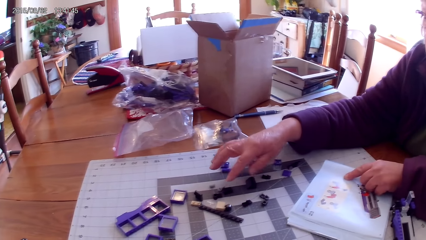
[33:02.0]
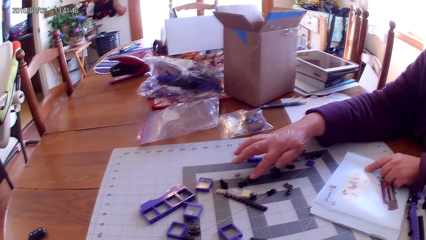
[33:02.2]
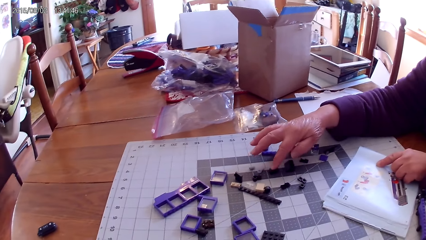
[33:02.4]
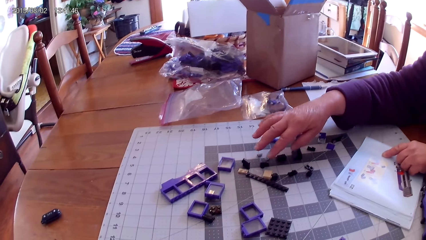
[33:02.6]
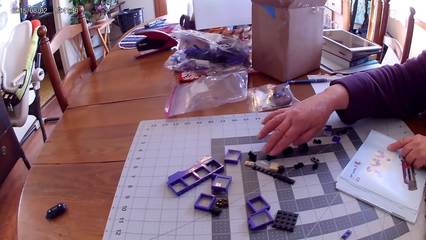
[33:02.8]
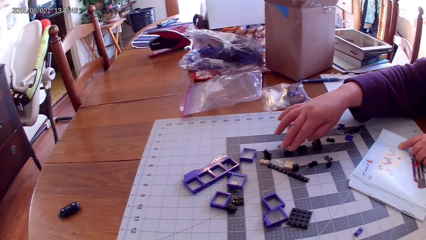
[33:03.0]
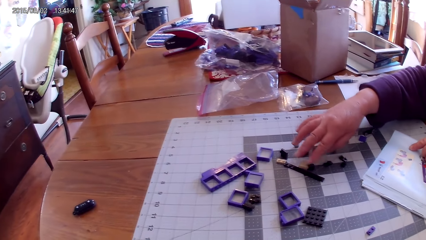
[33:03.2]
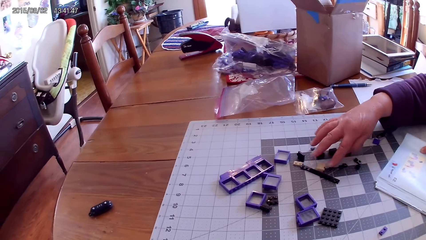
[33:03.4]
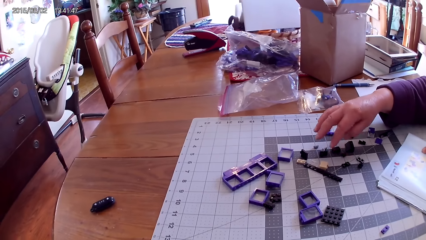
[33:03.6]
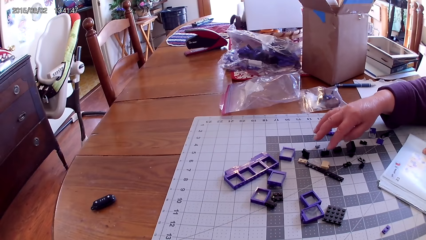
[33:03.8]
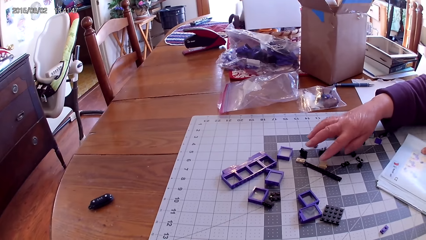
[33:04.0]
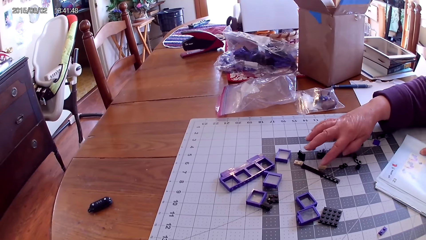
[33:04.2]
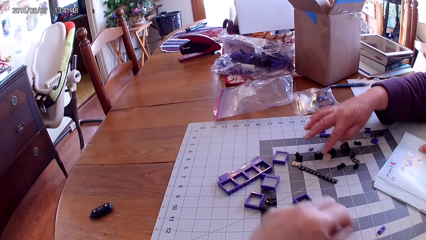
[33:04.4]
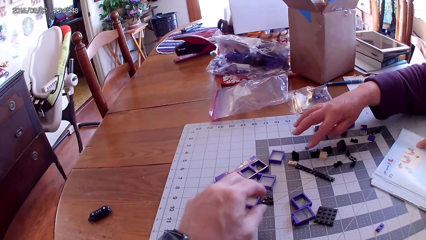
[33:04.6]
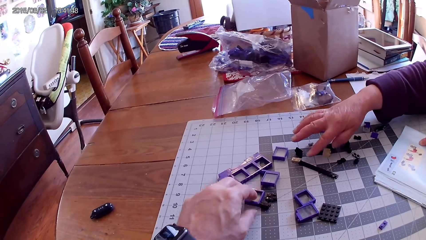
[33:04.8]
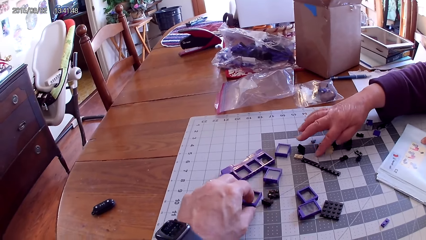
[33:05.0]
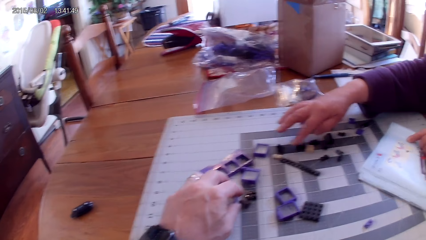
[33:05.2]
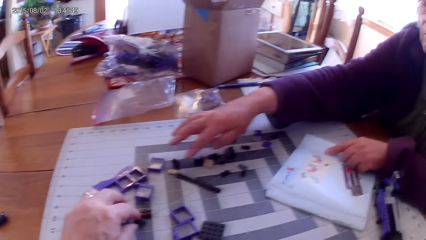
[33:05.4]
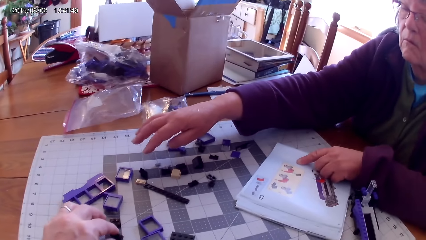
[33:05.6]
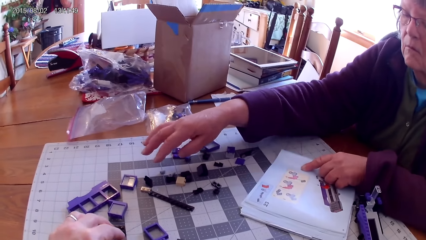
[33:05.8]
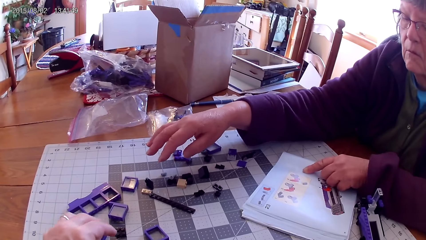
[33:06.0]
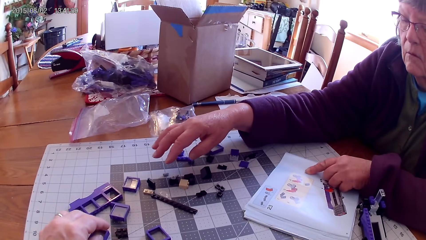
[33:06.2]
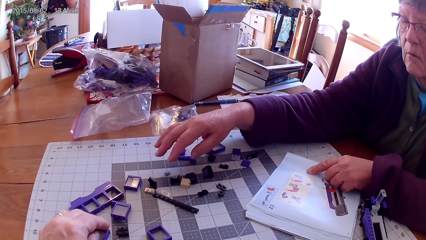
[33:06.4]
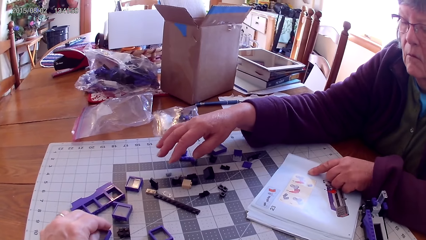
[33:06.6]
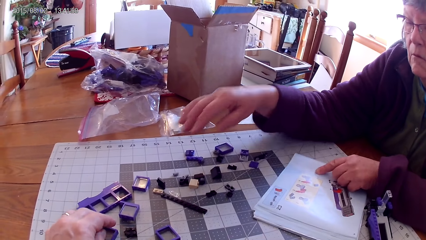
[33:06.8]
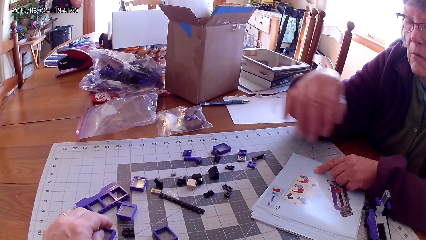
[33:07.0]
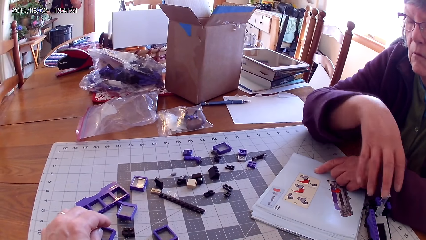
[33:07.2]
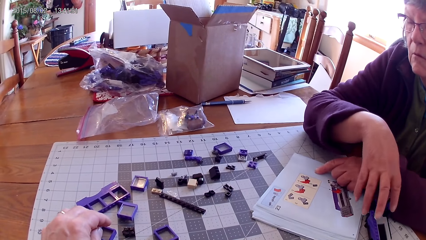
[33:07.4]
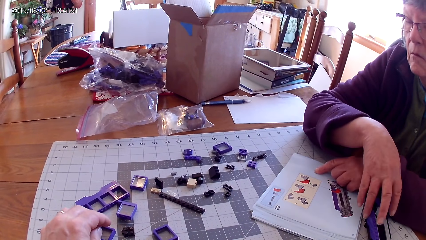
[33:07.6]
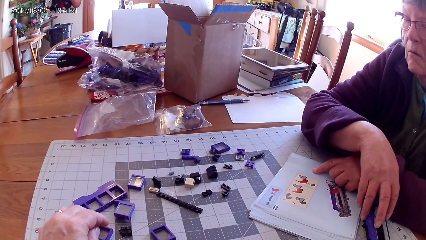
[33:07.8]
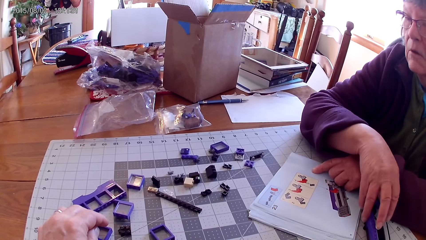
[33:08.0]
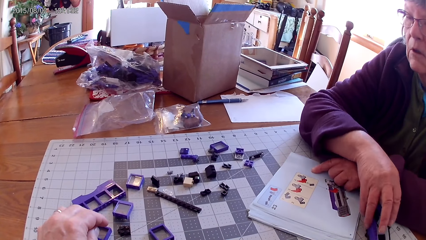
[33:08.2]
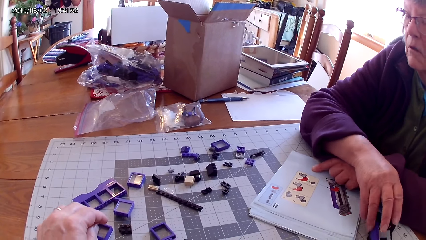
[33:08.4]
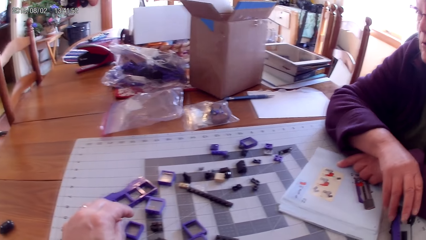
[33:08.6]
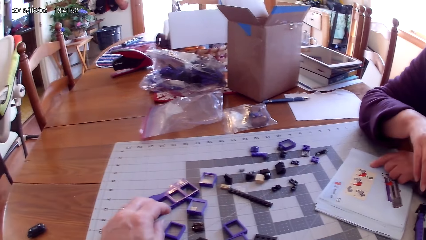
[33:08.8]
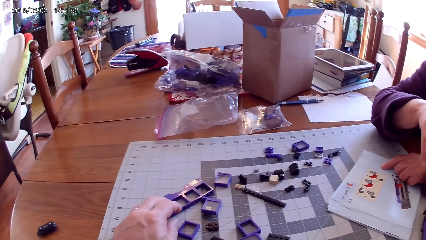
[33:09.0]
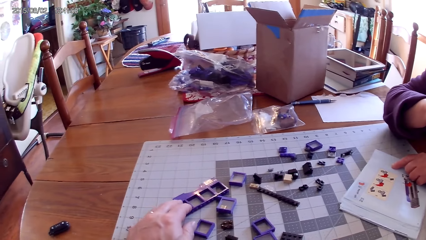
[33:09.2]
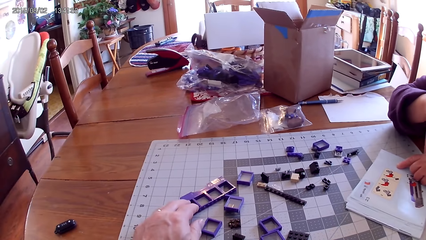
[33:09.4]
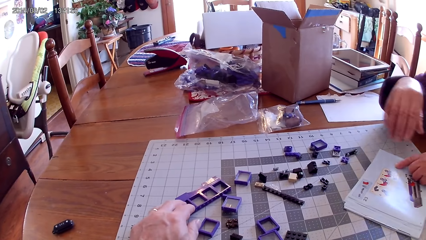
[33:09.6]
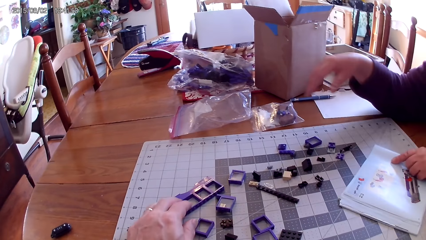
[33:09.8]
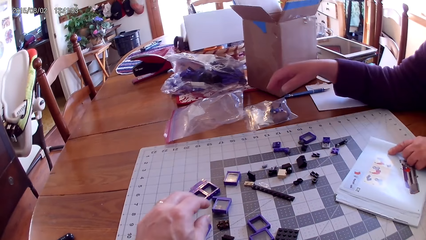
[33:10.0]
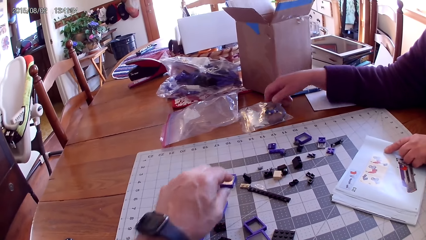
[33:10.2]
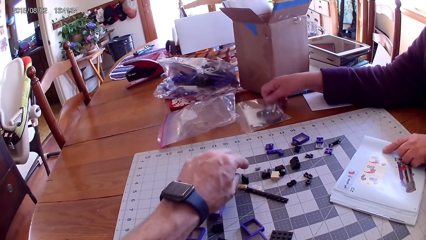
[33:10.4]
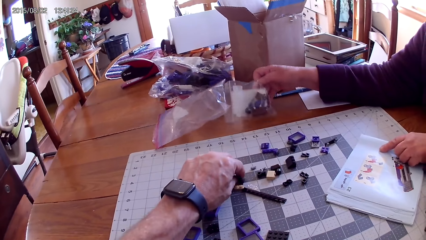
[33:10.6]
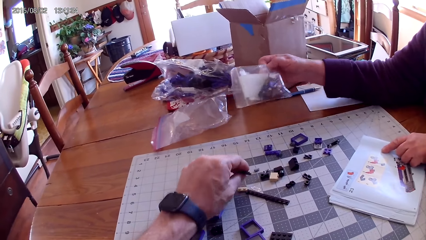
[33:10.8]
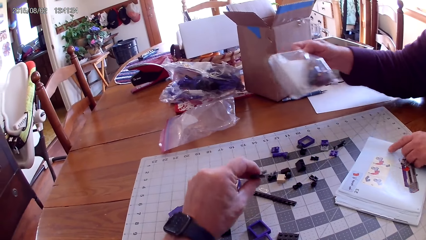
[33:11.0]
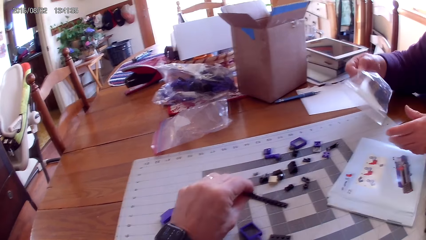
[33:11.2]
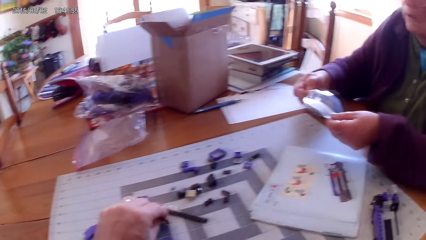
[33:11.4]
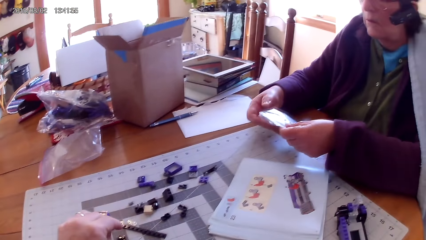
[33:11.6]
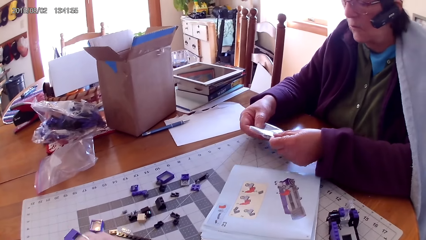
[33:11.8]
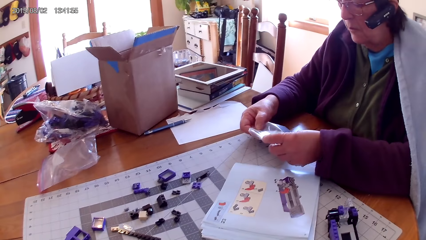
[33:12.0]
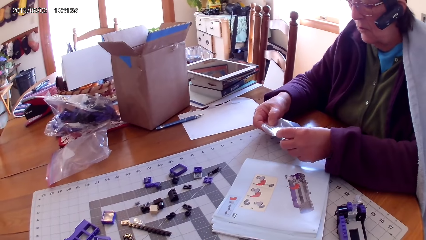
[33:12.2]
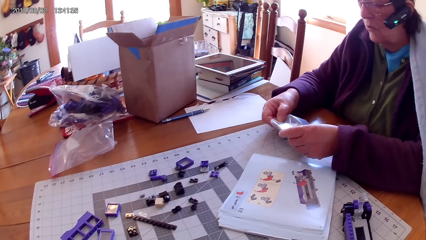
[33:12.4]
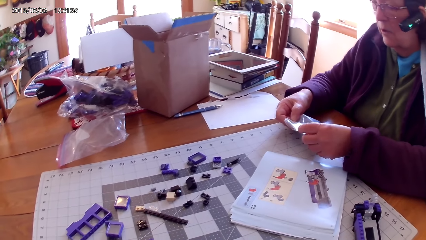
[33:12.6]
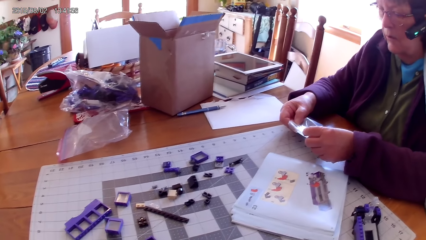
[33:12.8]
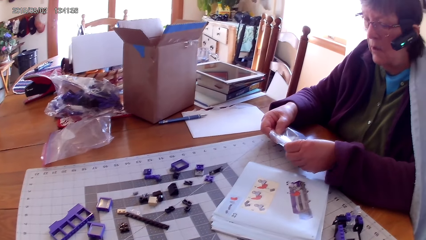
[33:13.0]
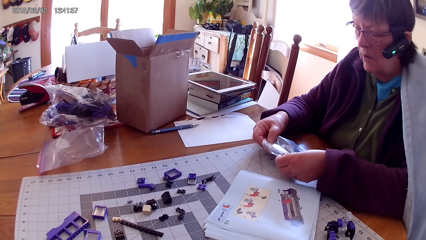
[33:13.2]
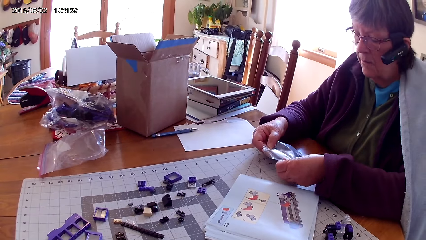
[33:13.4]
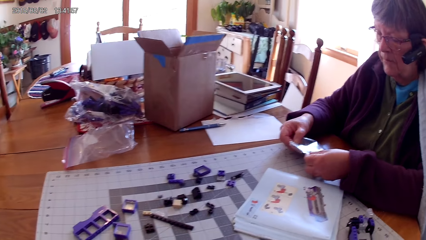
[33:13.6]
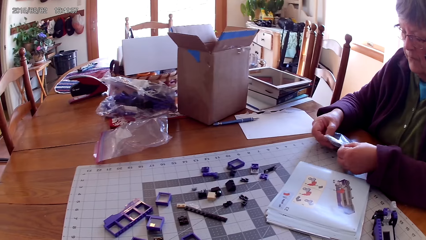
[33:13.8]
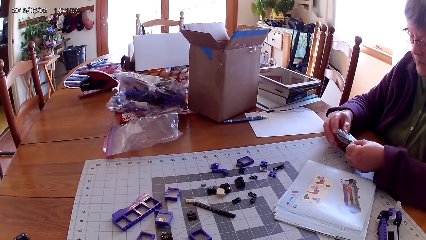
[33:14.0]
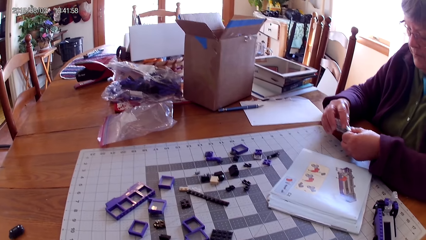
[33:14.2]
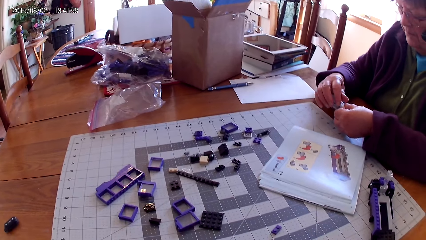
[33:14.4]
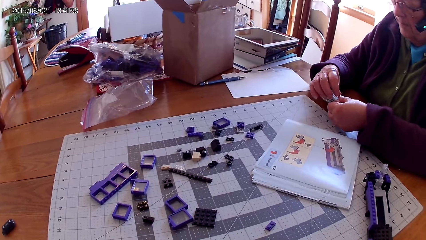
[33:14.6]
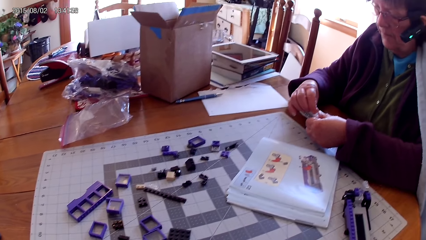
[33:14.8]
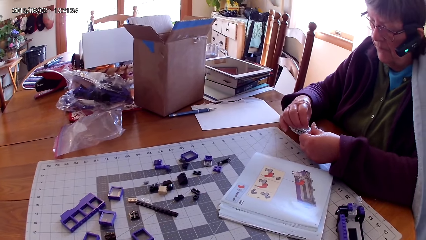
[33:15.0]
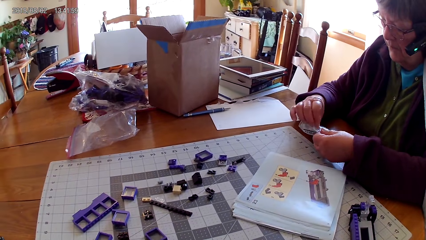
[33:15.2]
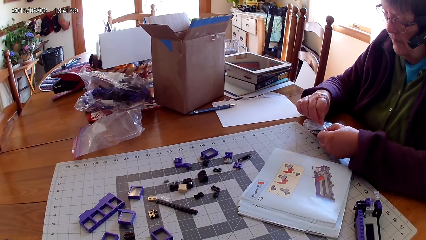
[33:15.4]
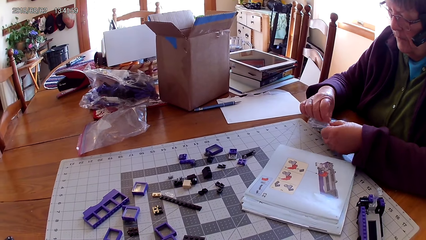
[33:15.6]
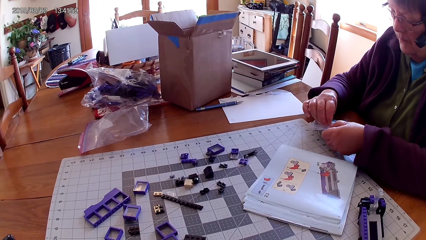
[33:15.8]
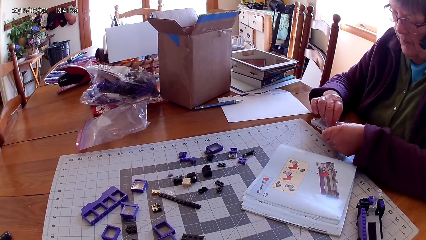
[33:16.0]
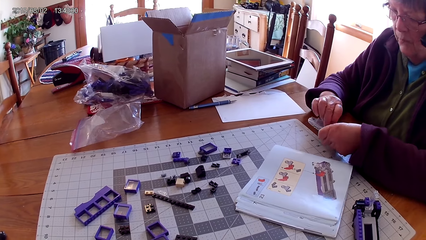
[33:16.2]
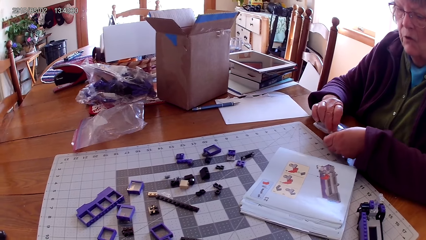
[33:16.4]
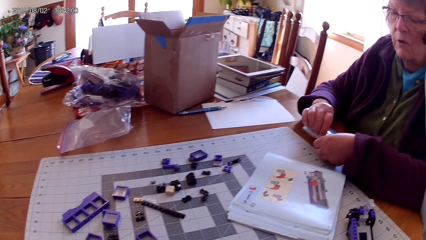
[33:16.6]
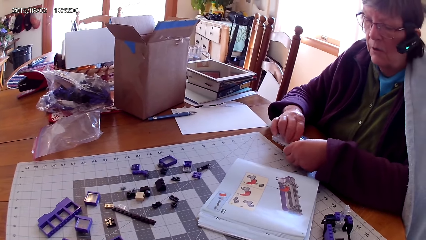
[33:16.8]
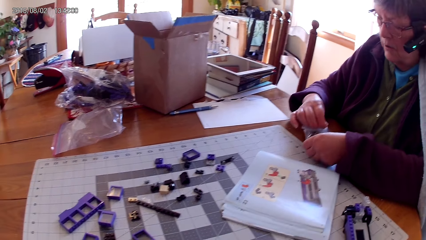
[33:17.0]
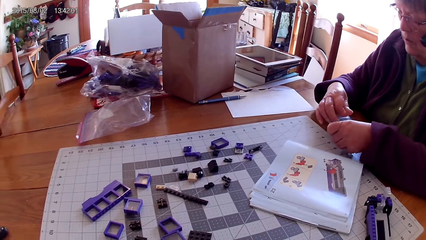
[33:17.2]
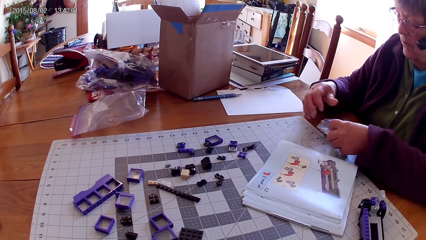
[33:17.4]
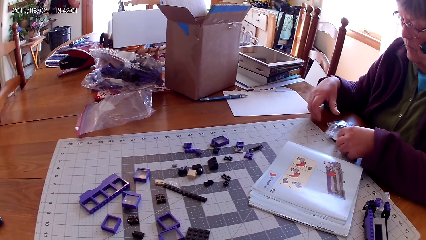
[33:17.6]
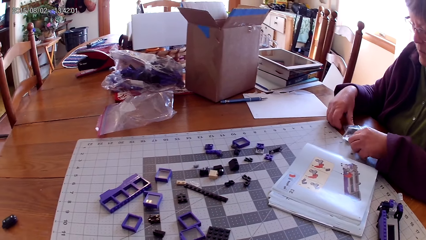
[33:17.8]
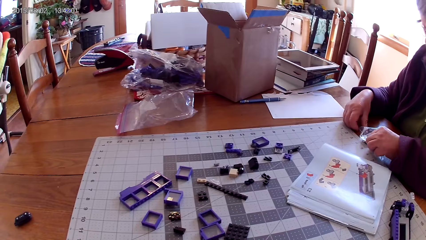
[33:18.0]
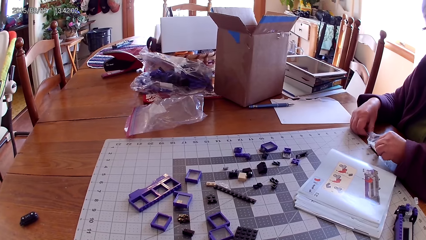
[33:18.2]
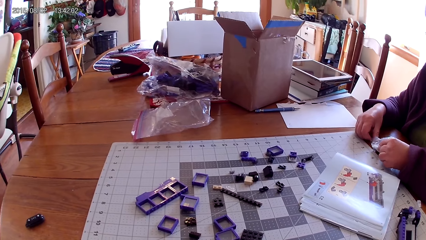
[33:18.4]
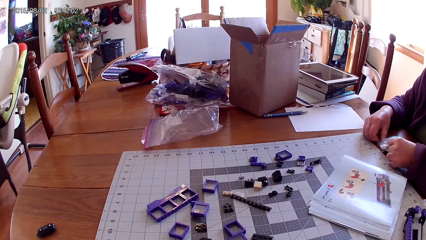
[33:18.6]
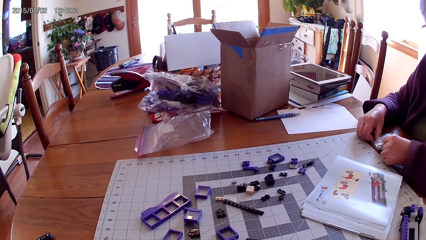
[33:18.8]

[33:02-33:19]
A lady picks up the lego piece. She touches the lego pieces. The camera wearer touches the plastic interlocking block on the table. They pick up the lego piece. The lady puts her hand back. She picks up a plastic pack or paper from the table. The camera wearer picks up a plastic interlocking block from the table. The lady holds the nylon paper. She opens the plastic pack.
